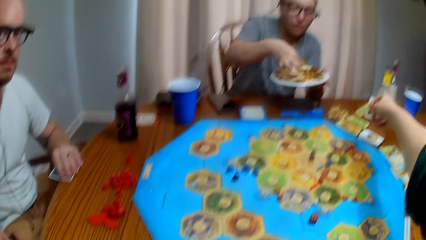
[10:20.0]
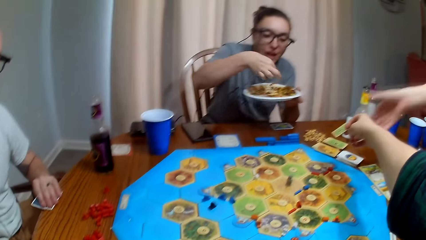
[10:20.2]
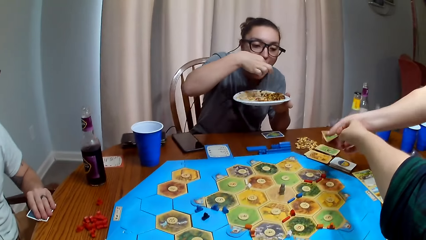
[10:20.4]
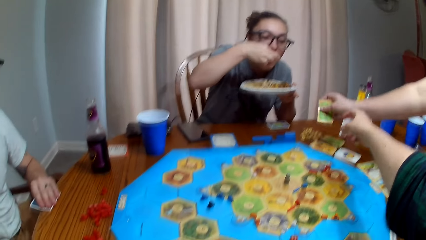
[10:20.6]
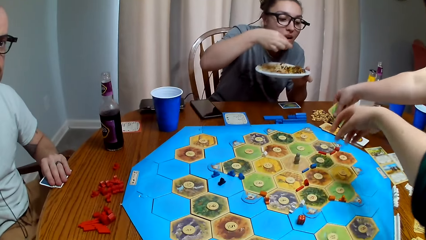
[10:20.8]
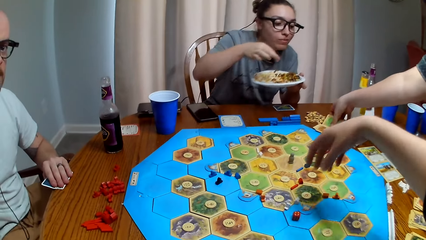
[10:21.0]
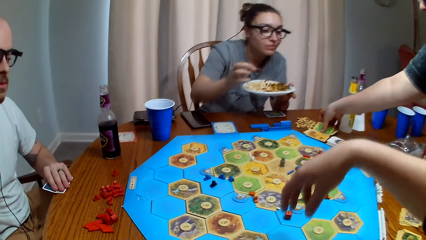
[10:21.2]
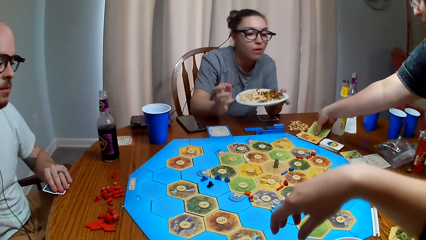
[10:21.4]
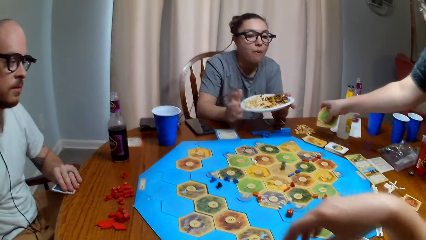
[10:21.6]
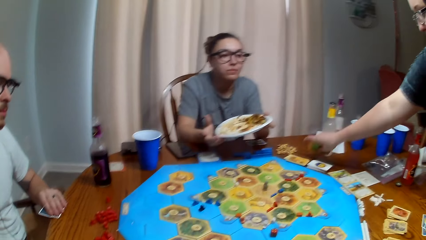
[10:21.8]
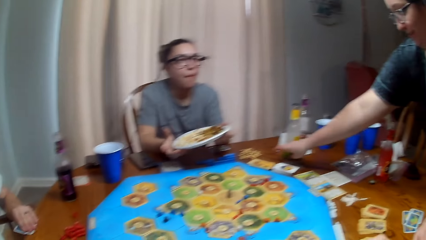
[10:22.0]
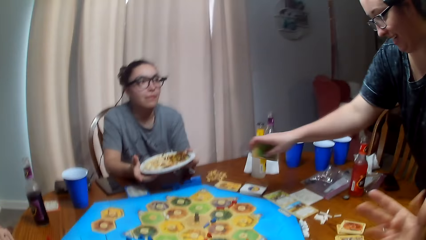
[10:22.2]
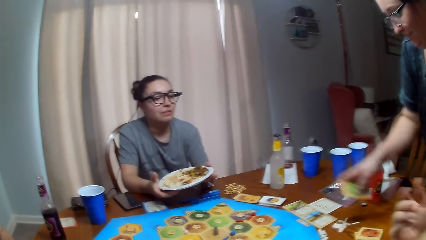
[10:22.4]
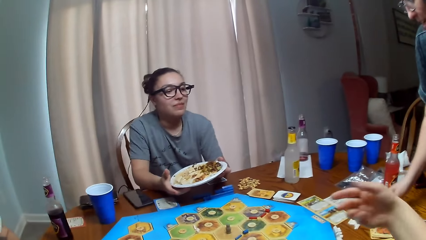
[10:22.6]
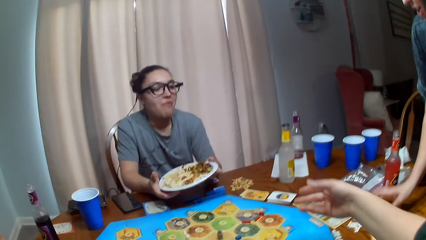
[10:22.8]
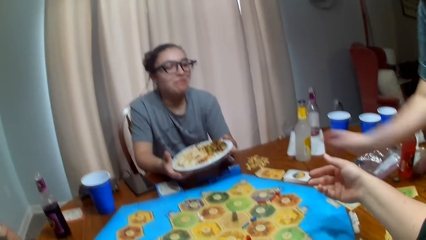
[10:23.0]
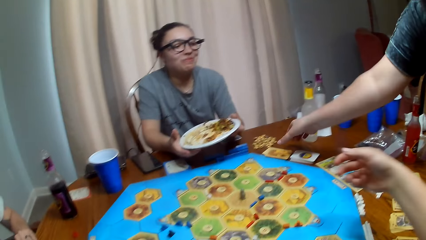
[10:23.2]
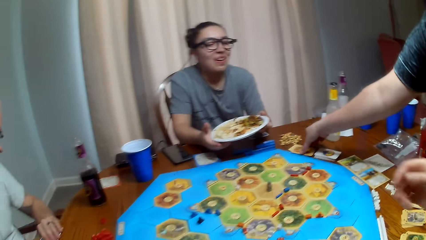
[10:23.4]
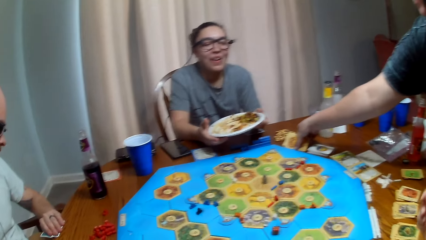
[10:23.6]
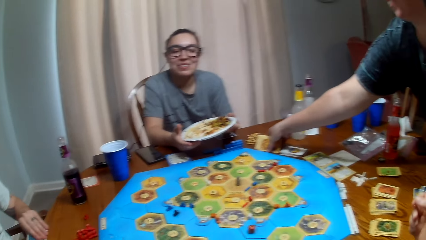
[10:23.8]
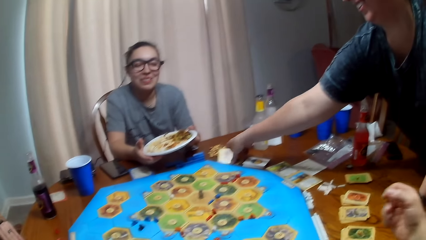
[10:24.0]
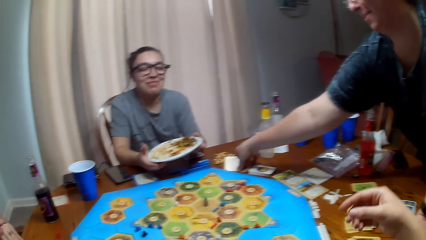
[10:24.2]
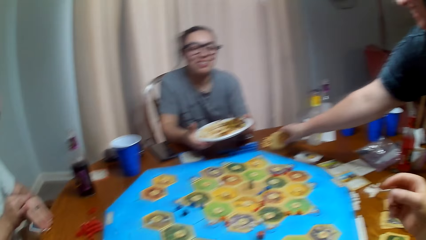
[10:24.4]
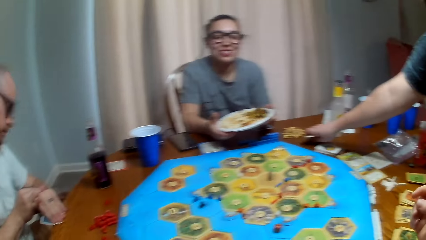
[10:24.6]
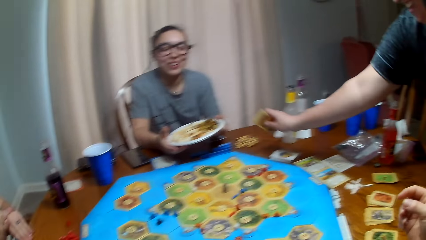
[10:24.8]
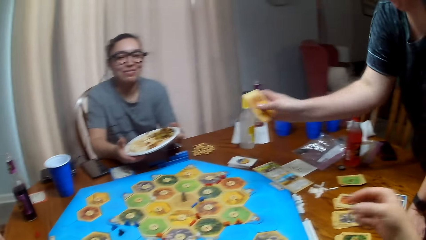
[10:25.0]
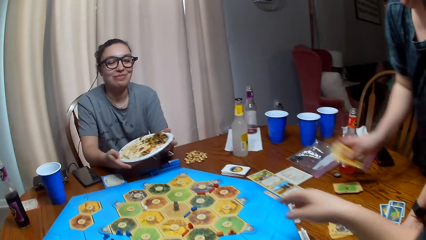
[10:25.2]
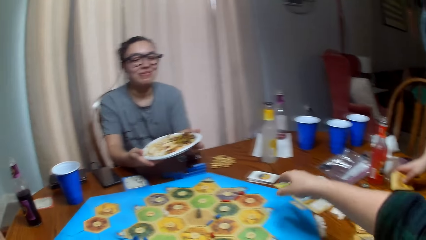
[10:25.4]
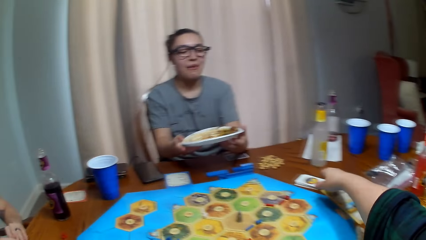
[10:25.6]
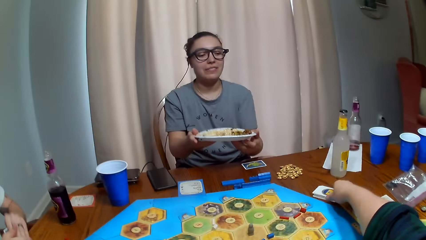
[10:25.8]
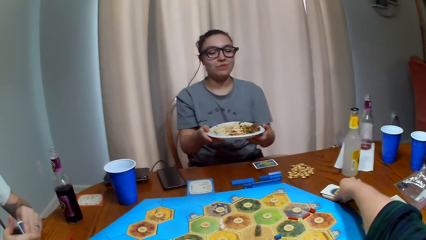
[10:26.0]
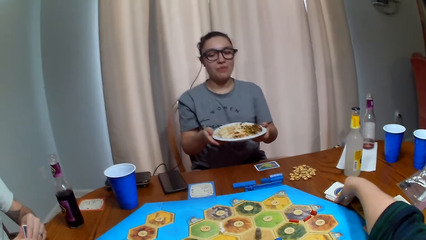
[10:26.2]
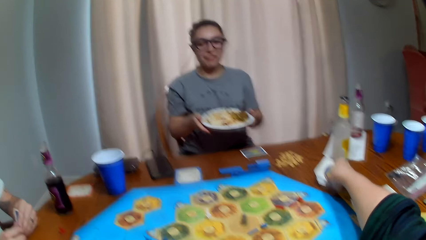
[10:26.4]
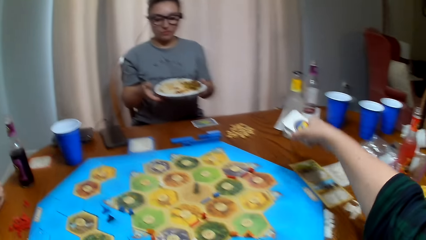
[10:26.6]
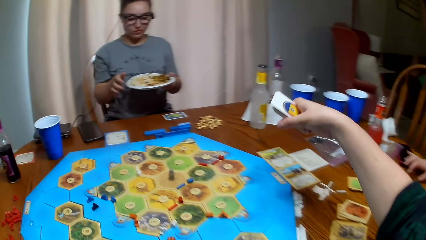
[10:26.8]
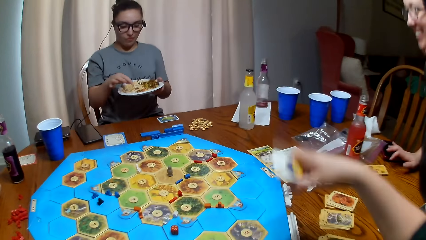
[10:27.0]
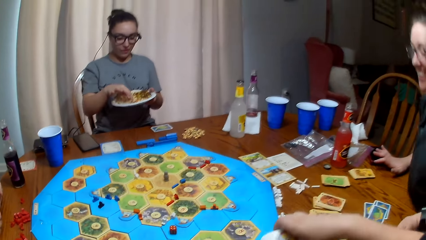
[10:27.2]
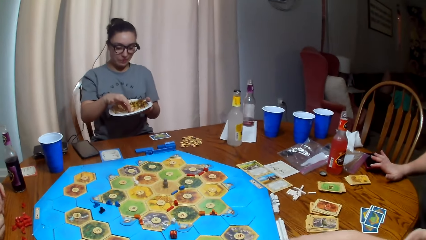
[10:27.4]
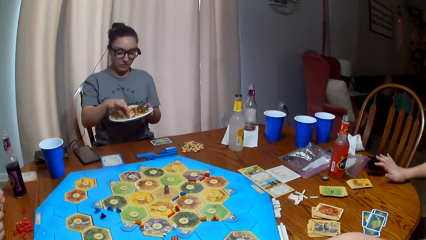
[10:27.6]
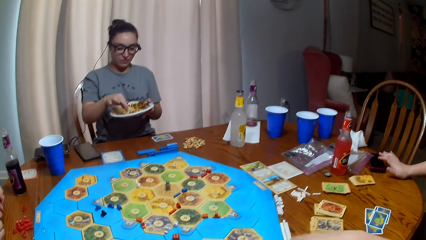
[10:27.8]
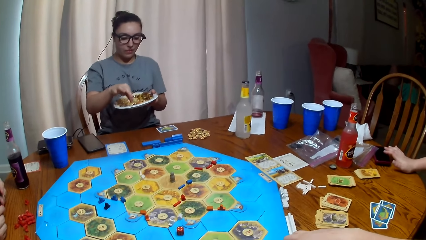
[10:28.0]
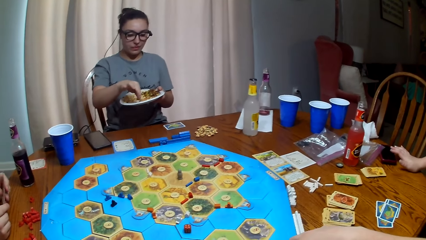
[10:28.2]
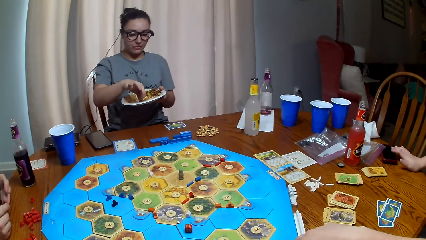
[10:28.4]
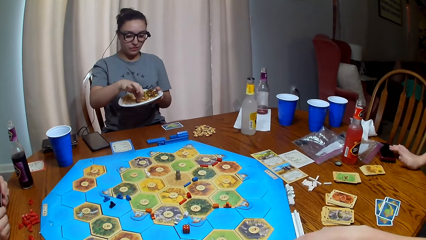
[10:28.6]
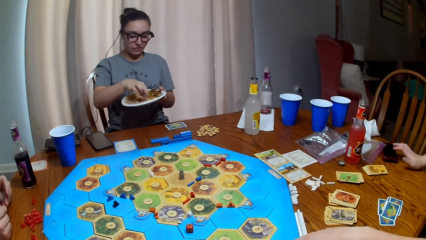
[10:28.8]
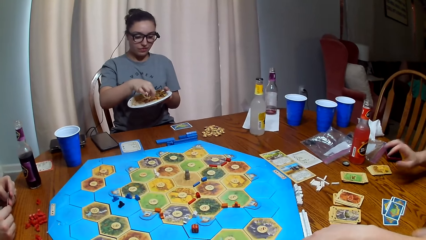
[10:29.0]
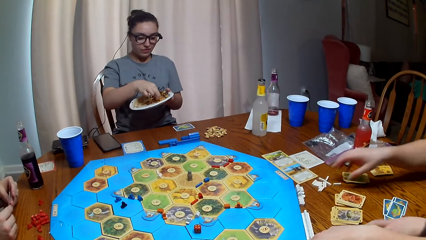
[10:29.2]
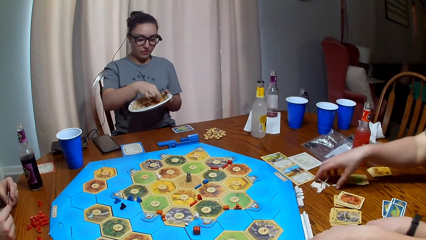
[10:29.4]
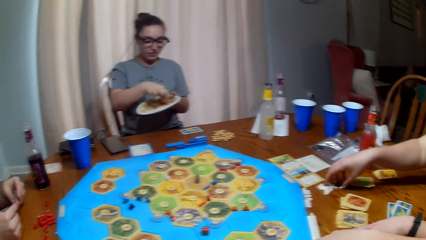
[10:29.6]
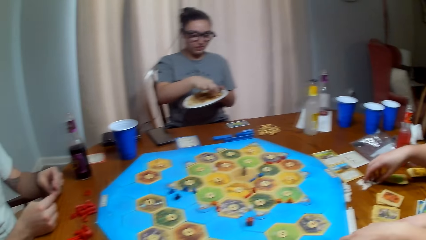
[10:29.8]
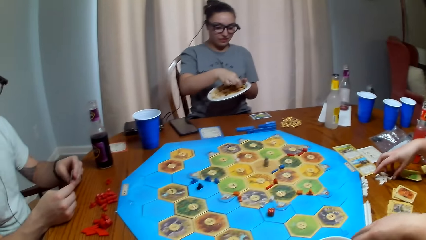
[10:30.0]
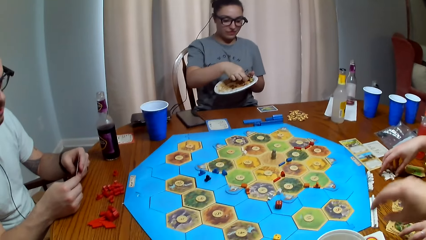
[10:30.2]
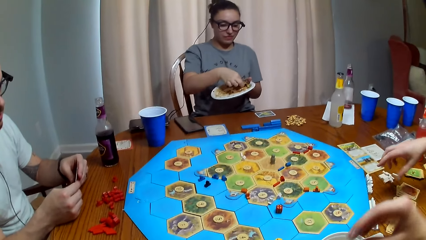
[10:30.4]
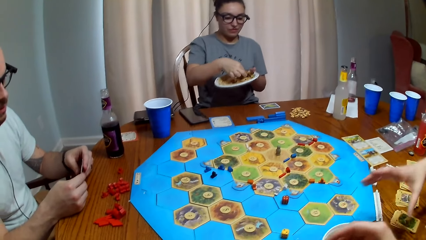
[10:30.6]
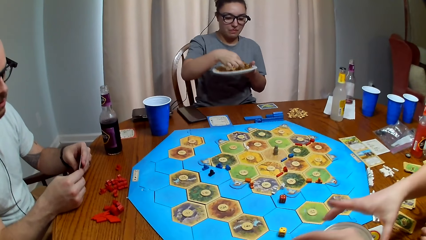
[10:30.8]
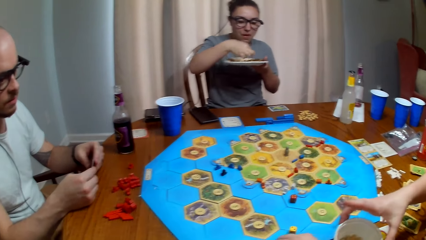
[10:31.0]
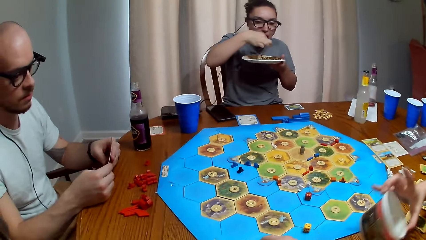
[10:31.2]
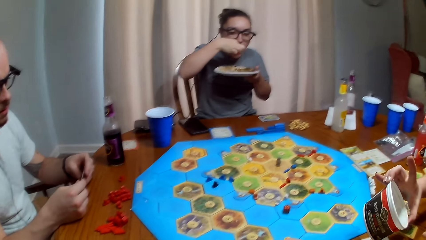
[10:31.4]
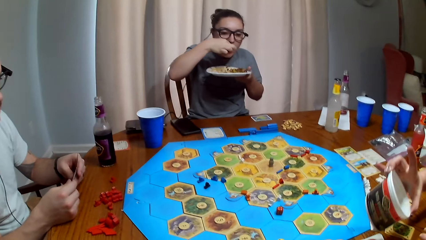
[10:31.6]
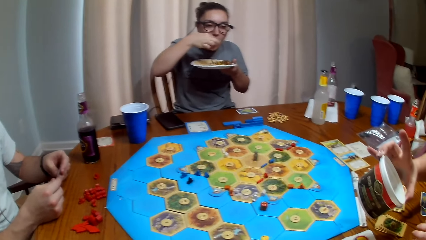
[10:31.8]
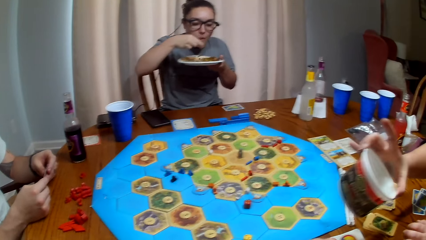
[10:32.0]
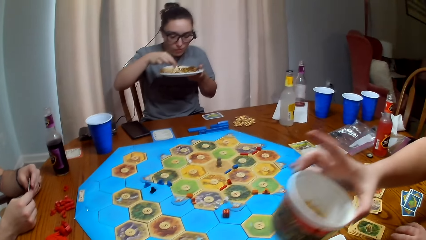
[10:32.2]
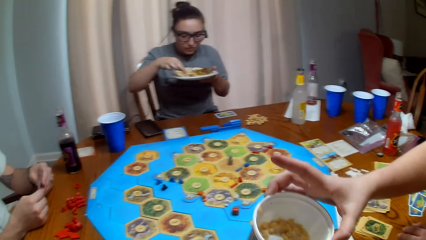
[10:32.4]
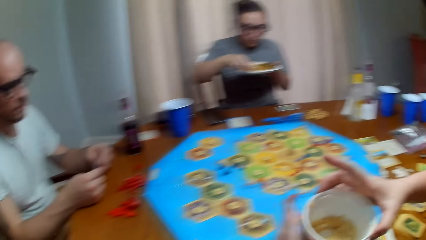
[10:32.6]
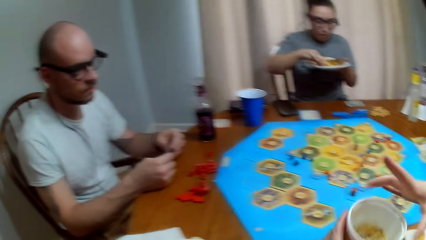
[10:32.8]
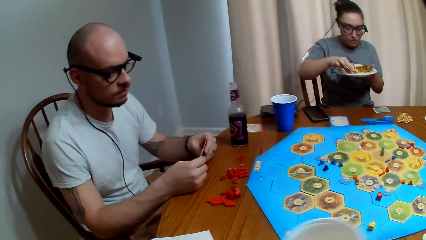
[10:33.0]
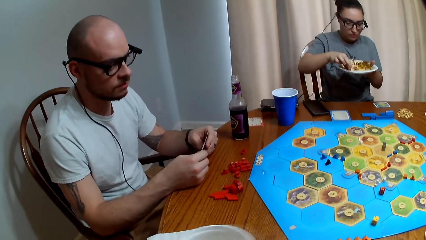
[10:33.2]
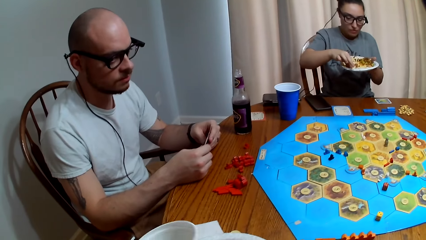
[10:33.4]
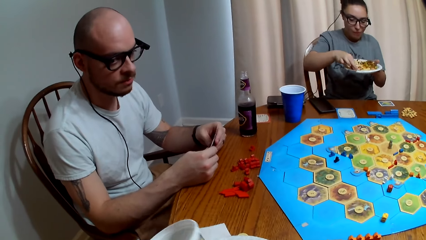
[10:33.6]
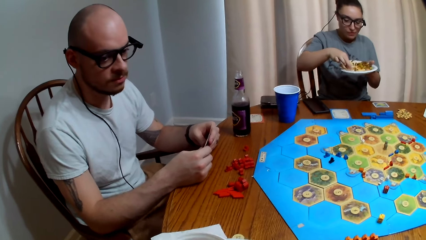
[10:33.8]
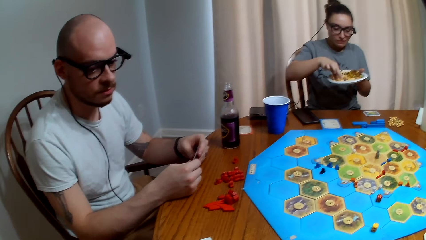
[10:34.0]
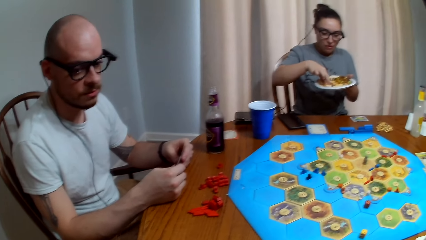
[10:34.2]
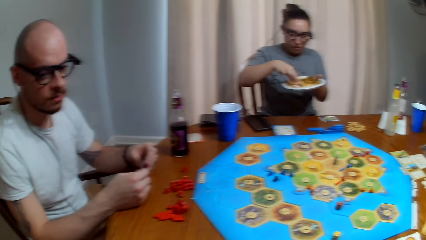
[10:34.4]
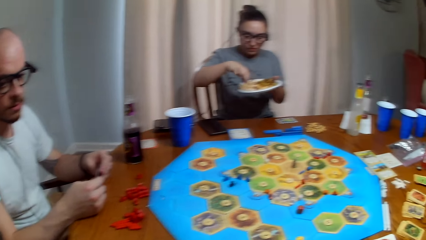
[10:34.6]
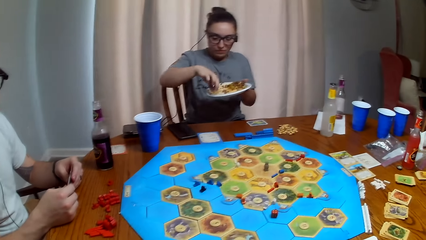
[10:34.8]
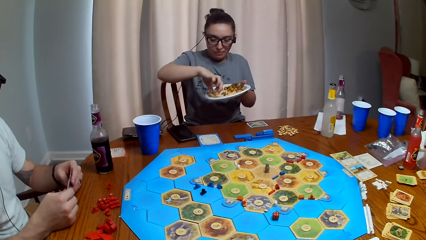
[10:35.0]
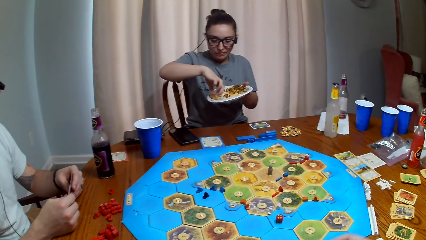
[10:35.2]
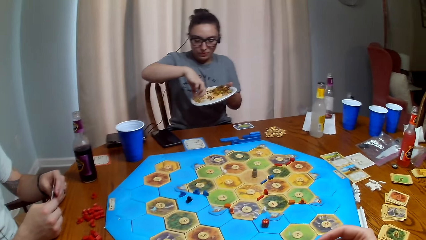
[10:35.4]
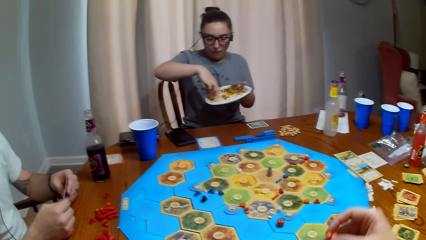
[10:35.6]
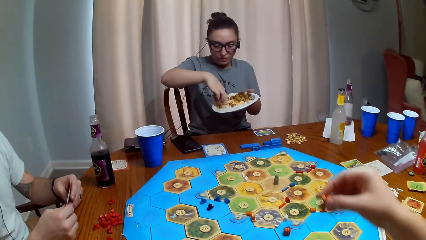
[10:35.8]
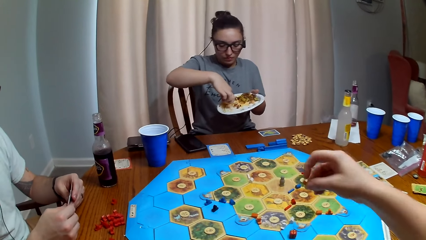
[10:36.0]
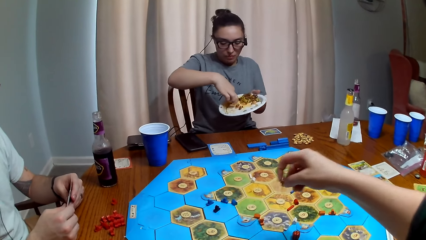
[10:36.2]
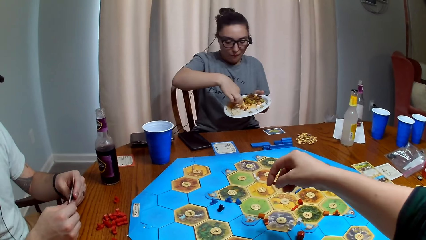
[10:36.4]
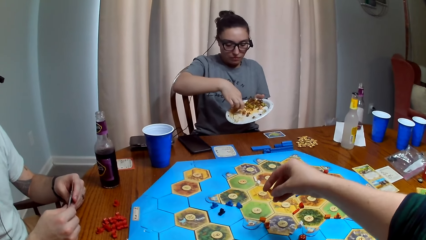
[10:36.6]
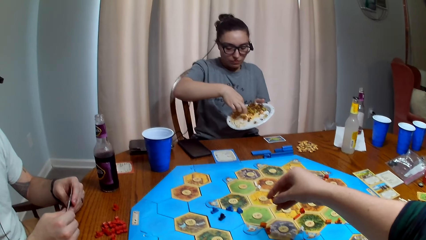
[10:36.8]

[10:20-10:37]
A person takes a card from the camera wearer. Another person eats food. The first person places the card on the table and takes cards from the table. The camera wearer takes cards from the table. The second person eats food. The first person holds a tin. The camera wearer talks. The first person gives the tin to the camera wearer.
